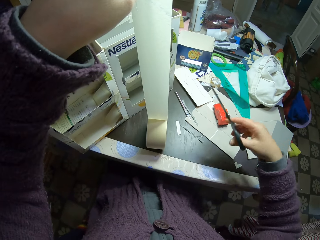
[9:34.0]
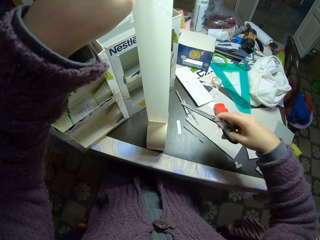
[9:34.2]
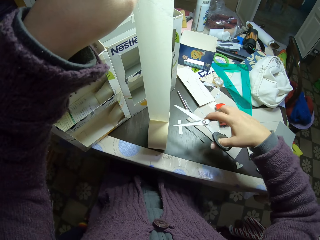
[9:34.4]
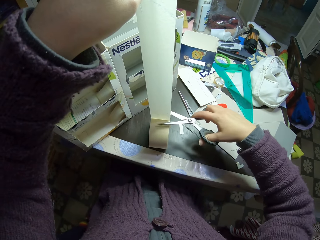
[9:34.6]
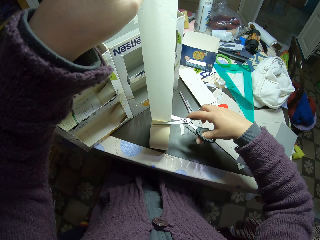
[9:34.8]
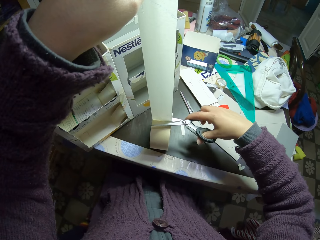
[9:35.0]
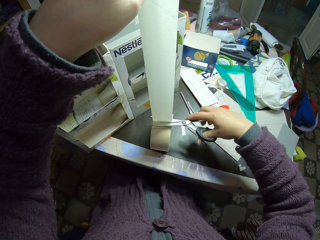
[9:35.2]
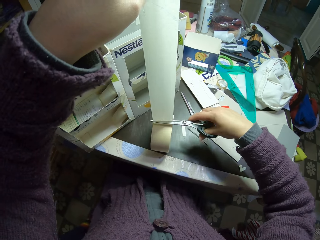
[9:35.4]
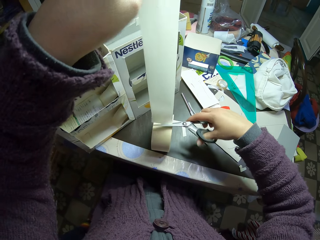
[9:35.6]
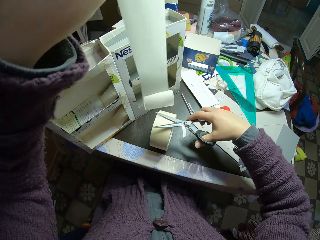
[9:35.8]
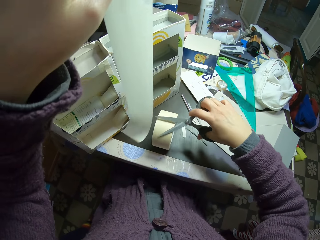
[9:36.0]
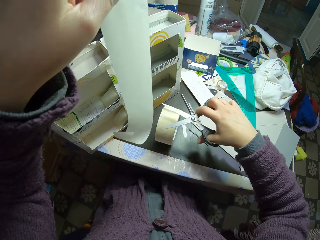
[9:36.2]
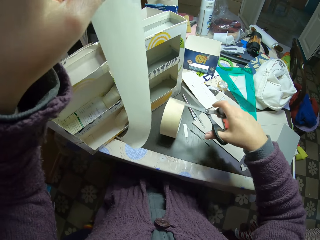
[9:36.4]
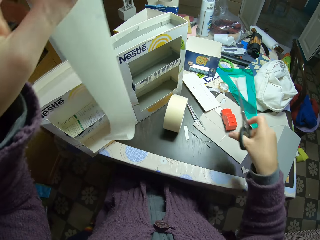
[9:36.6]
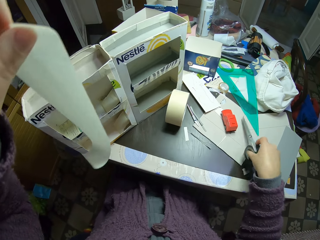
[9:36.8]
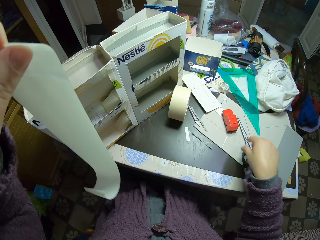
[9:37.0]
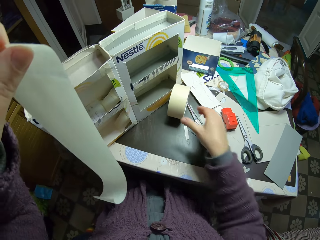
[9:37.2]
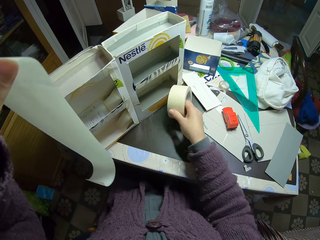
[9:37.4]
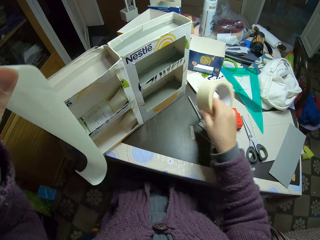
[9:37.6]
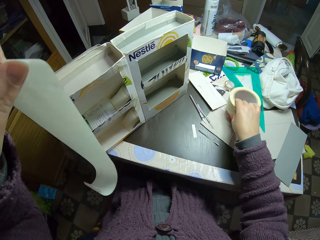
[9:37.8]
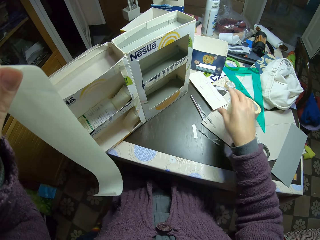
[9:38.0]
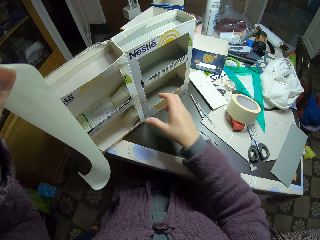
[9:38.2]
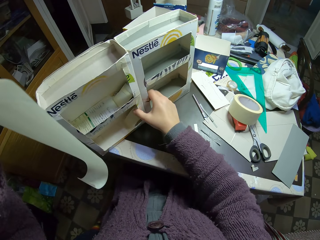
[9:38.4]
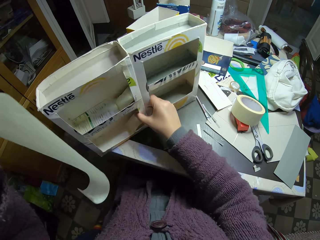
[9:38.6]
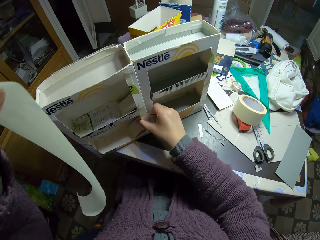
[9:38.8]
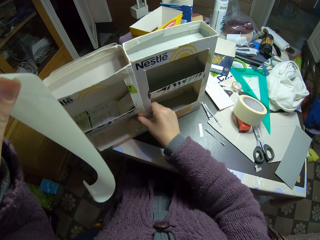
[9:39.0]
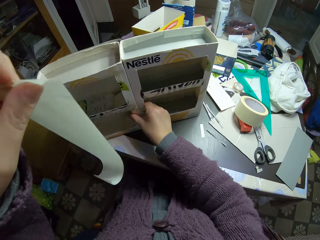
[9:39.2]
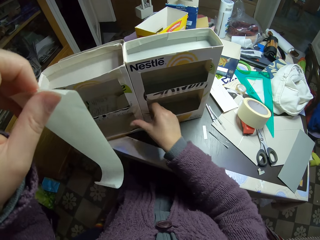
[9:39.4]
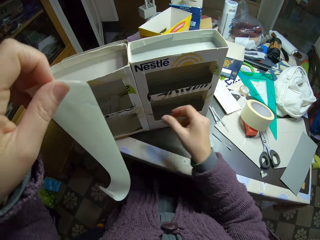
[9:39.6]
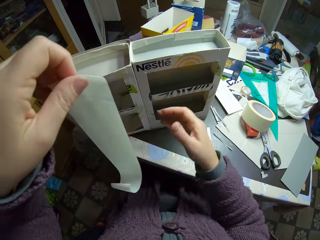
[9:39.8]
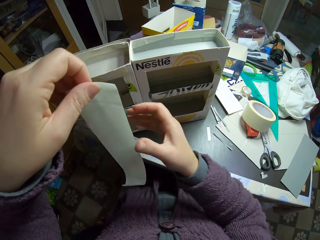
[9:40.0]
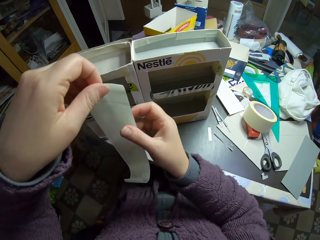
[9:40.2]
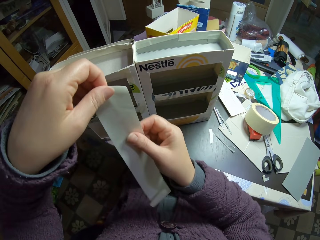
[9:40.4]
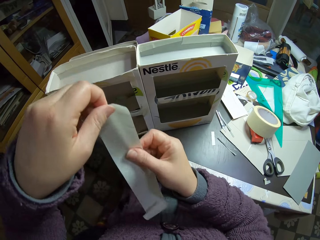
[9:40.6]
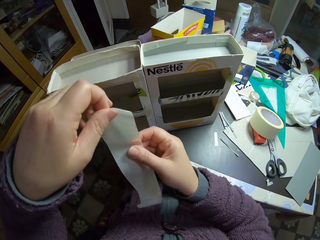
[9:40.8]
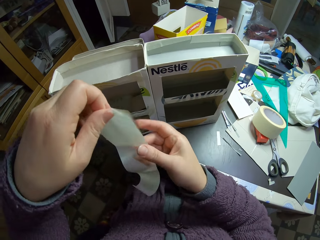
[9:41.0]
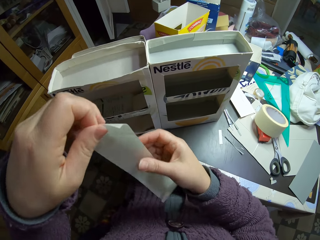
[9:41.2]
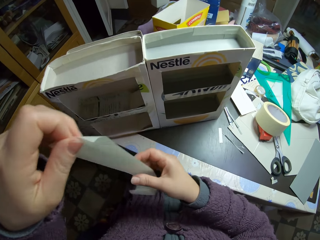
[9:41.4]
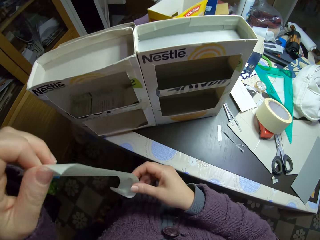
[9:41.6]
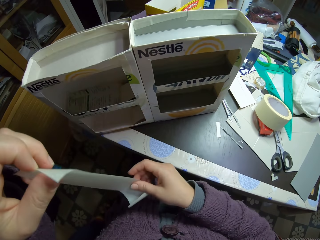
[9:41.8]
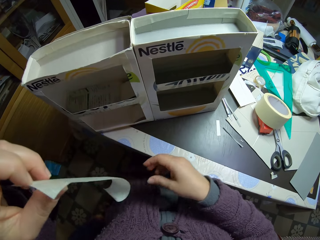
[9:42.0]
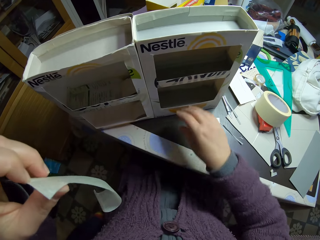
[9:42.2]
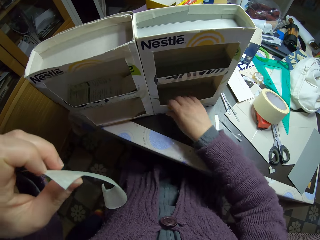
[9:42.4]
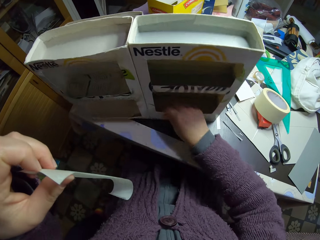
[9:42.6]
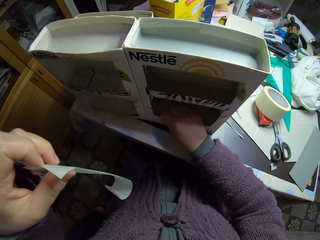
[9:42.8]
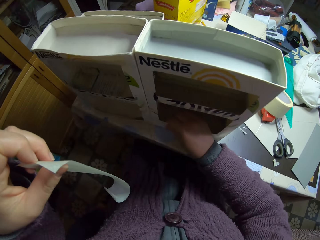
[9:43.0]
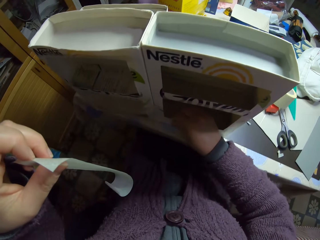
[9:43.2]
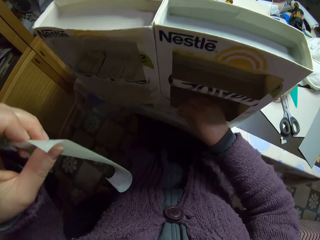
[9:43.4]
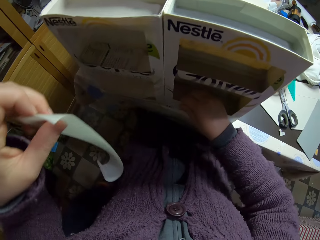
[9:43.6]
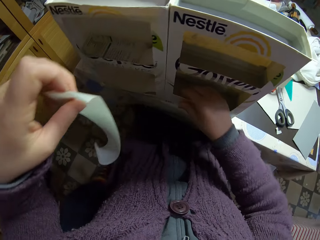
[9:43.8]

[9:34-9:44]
The camera wearer cuts the paper tape or sellotape with the scissors. They hold the sellotape. They drop the scissors on the table. They pick up the sellotape roll. They move the paper tape on the table. They place the sellotape roll on the table. They move the carton rack. They adjust the paper model on the table. They hold the sellotape with both hands. They move the right hand. They hold the sellotape with one hand. They move the carton toy car rack.

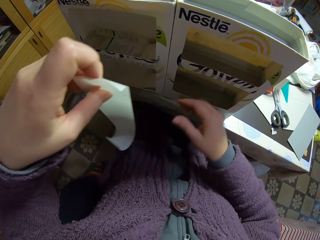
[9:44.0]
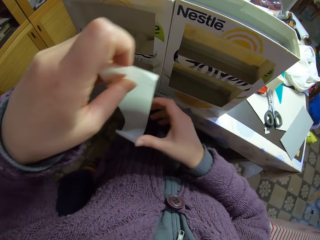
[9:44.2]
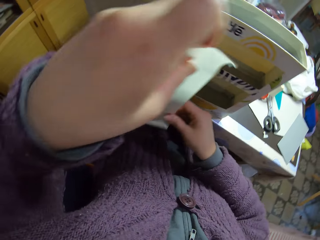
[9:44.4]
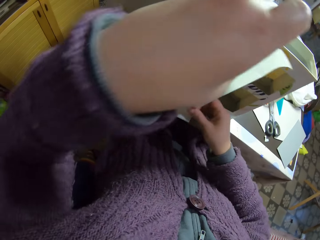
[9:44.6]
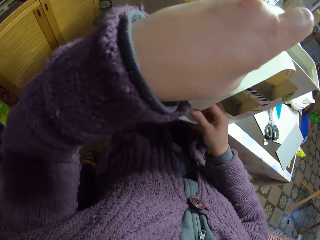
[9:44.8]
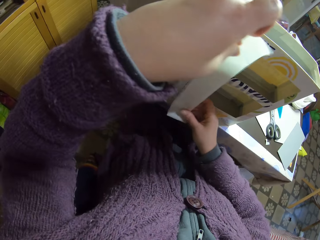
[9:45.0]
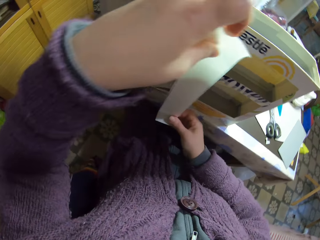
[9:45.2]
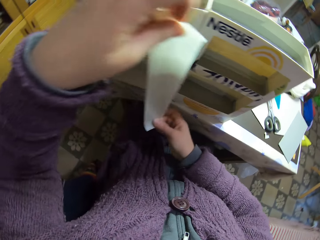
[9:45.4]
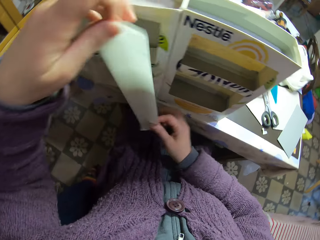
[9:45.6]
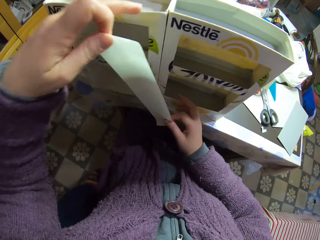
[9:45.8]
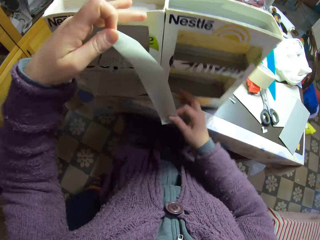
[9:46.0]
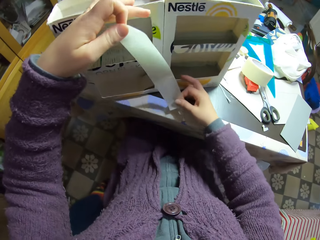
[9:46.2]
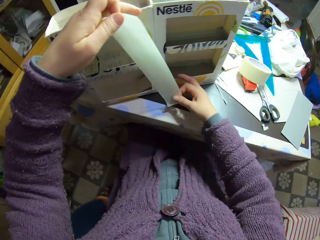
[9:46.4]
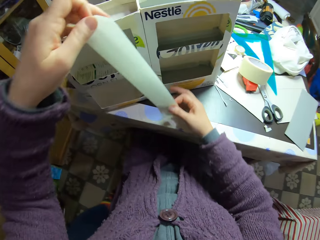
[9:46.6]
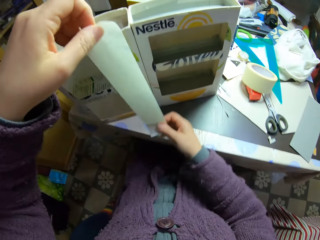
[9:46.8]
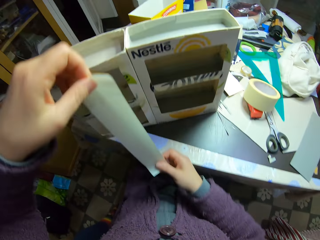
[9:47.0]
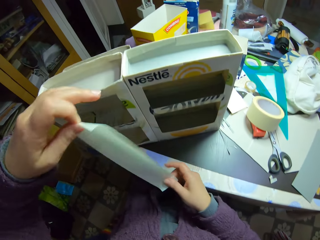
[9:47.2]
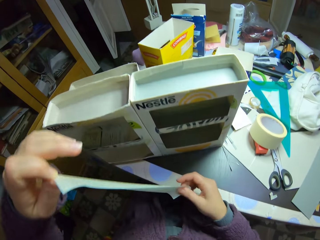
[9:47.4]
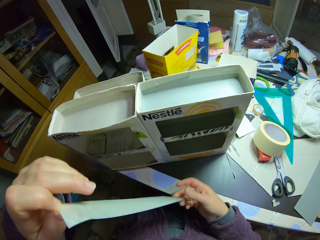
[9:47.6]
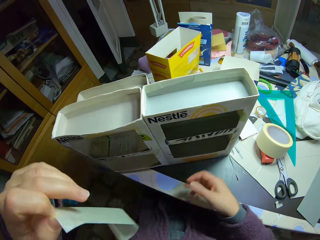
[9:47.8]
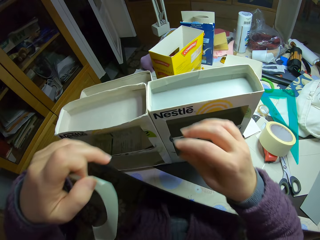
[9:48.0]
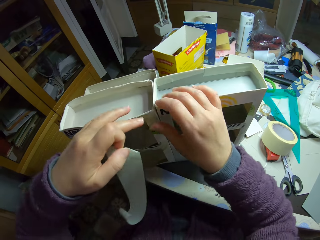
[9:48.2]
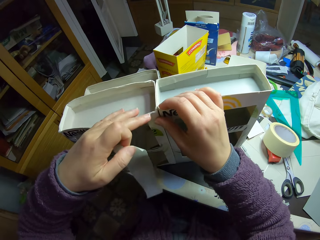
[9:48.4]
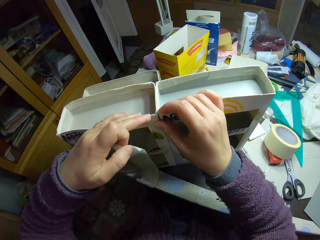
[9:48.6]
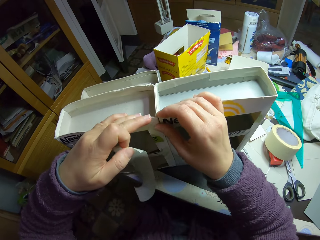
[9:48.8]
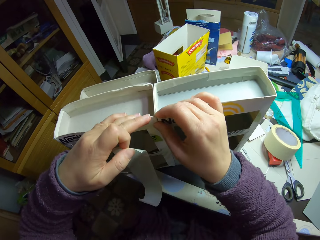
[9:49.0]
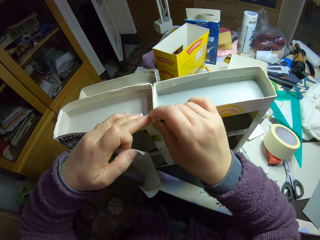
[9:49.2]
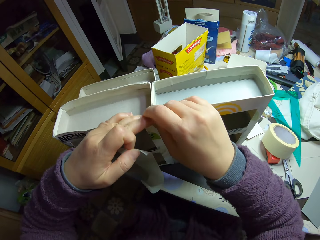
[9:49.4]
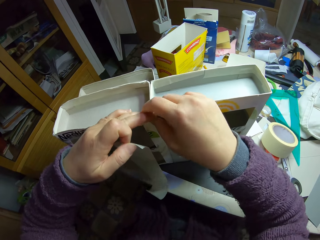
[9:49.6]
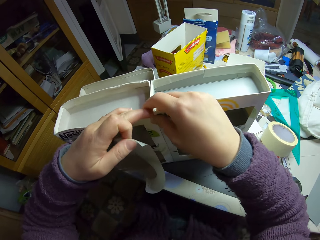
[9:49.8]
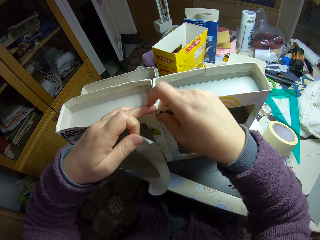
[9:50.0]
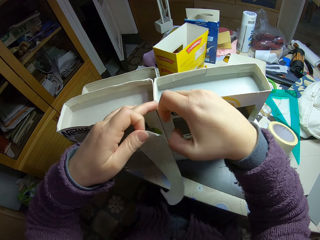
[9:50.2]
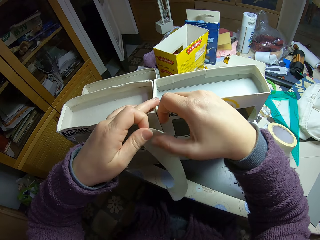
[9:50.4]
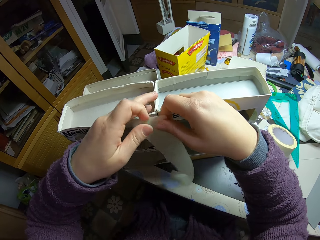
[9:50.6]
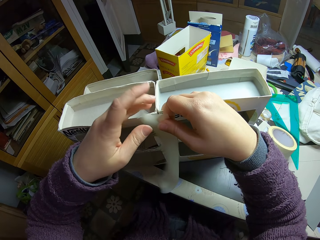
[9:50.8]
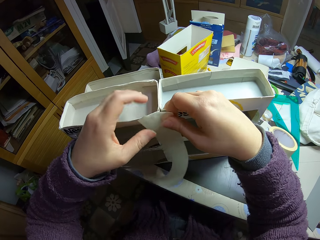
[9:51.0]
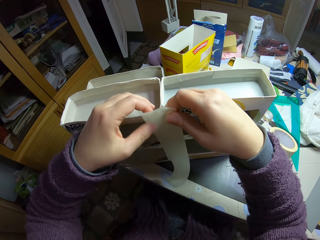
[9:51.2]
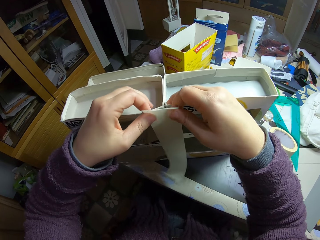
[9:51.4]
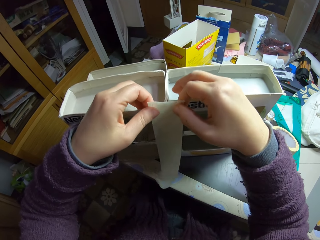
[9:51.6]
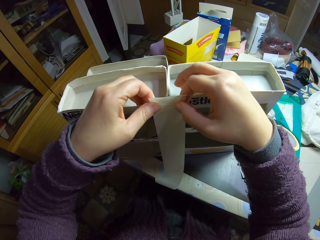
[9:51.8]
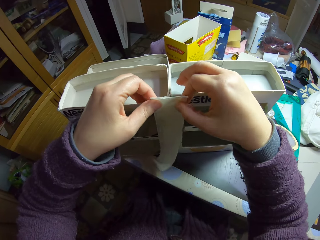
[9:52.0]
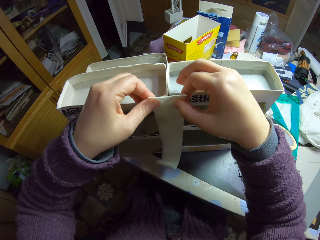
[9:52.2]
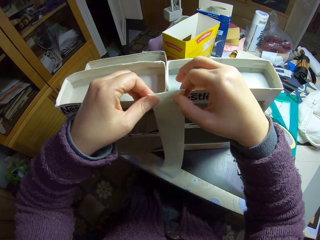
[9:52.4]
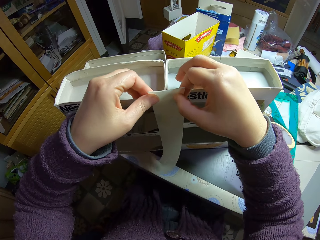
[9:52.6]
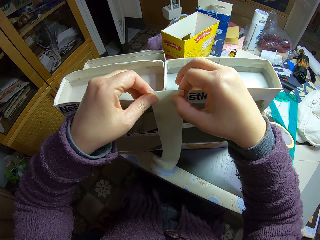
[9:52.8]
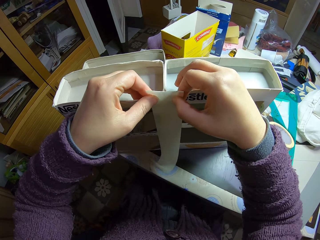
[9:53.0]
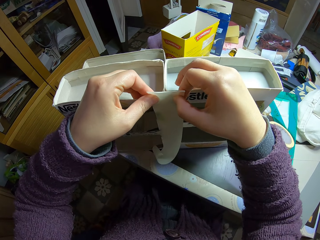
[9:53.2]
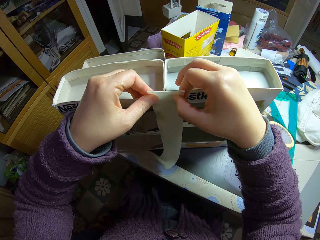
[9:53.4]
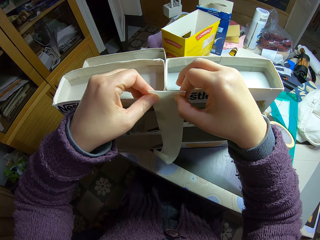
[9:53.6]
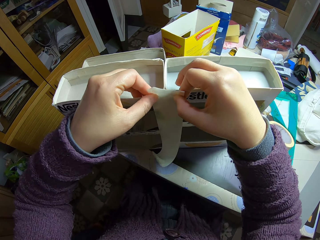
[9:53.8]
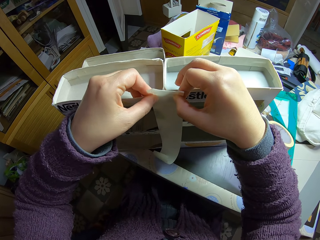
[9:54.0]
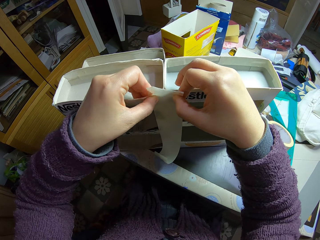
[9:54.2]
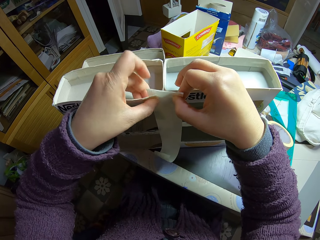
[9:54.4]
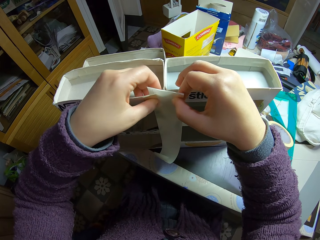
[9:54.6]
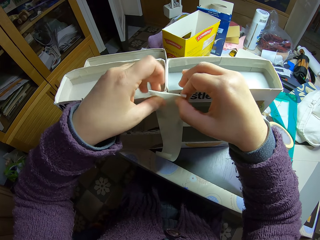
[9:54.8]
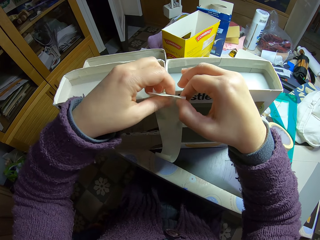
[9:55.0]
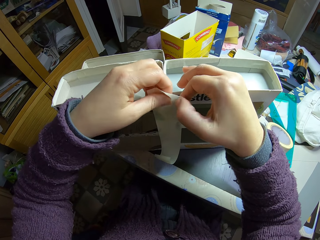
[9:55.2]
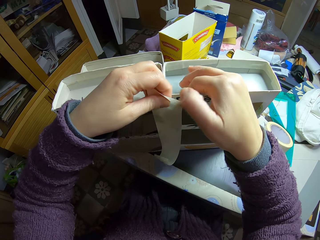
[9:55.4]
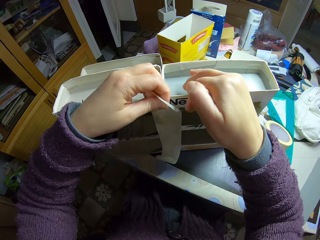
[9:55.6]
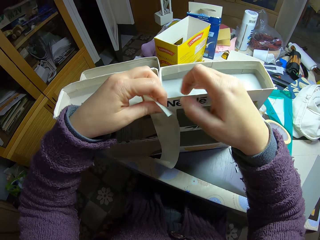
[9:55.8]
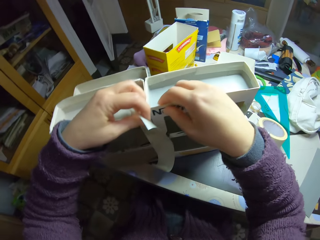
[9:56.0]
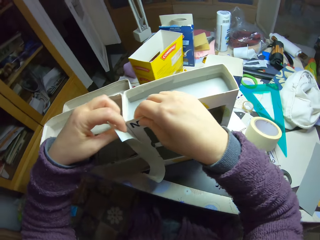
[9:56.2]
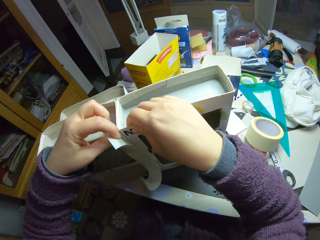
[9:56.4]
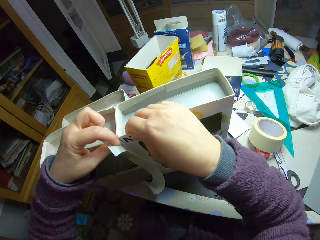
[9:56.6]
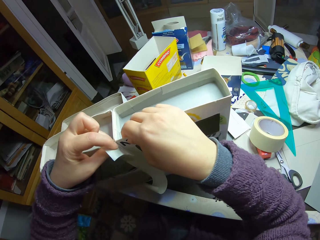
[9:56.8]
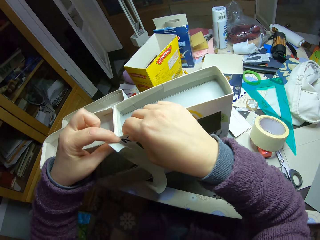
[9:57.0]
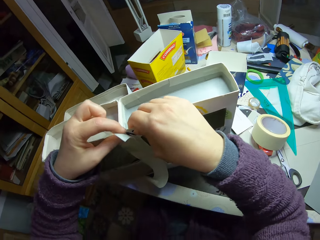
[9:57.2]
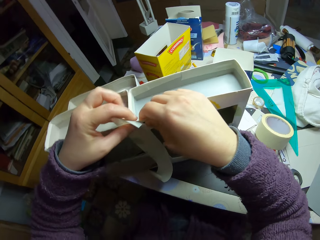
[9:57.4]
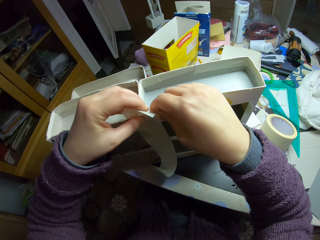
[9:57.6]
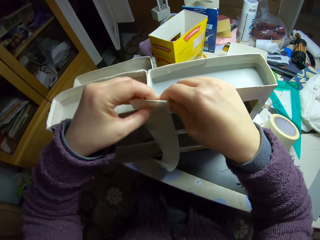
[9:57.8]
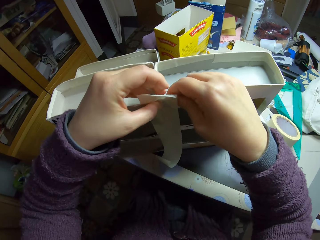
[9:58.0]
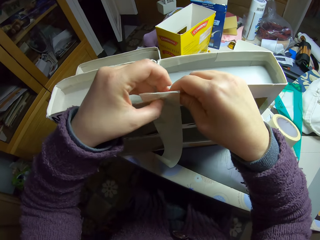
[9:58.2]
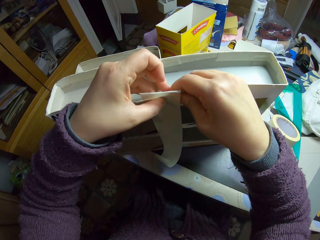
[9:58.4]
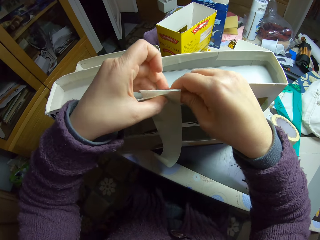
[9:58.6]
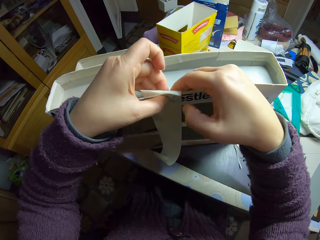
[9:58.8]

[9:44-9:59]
The camera wearer holds the sellotape with both hands. They stick the sellotape in the carton toy car rack. They remove the sellotape. They push the carton toy car rack. They hold the sellotape with one hand. They align the carton toy car rack. They pass the sellotape to the left hand. They hold the sellotape with both hands. They gum the paper model with the paper tape. They align the carton toy car rack. They tape the carton toy car rack.
